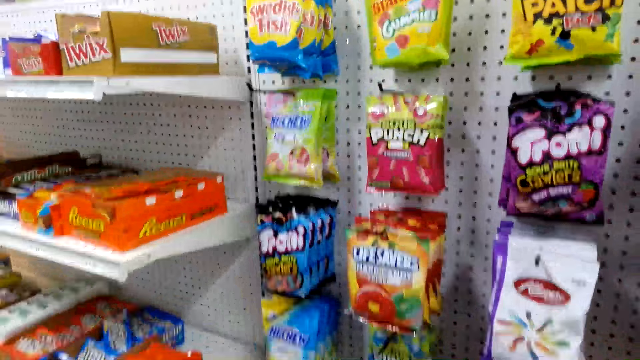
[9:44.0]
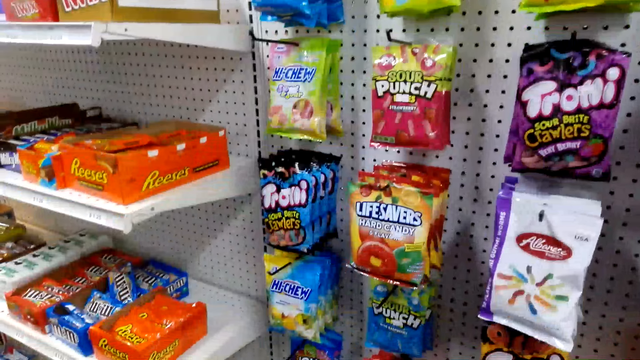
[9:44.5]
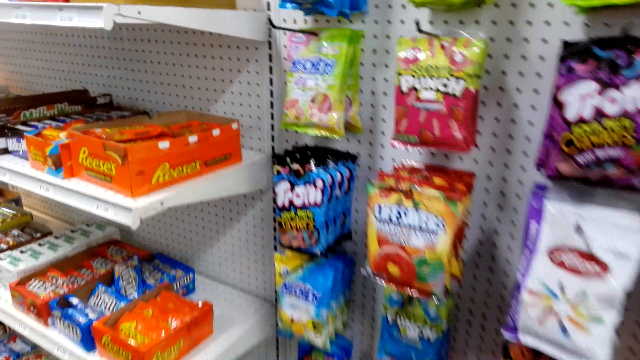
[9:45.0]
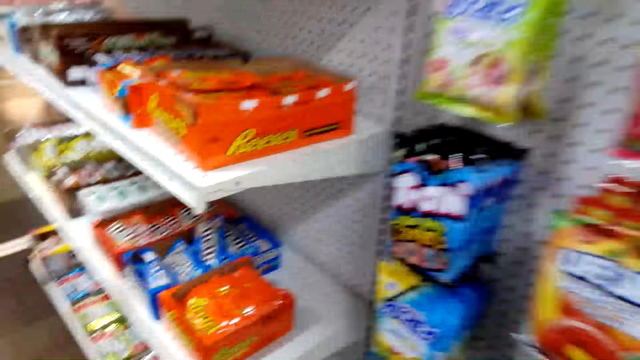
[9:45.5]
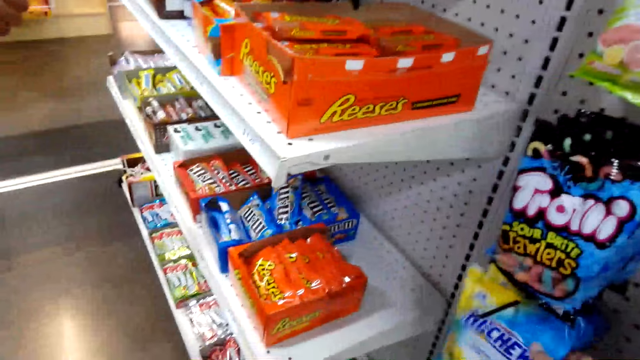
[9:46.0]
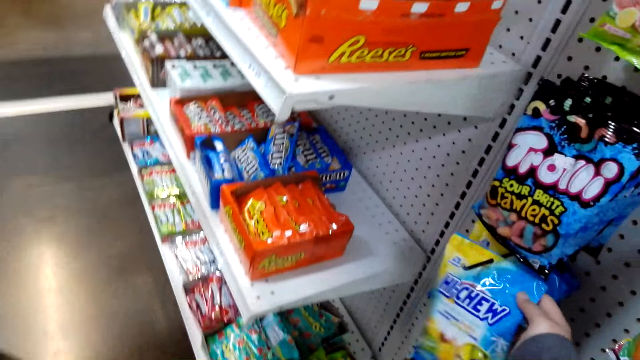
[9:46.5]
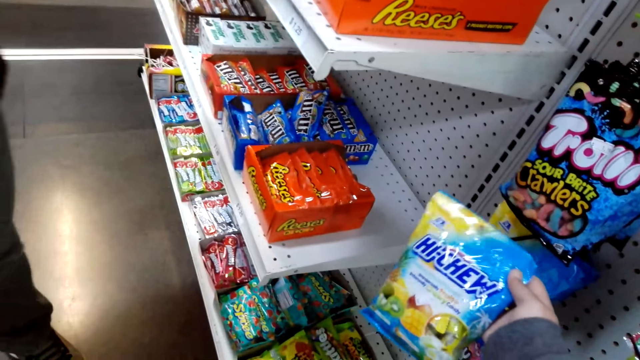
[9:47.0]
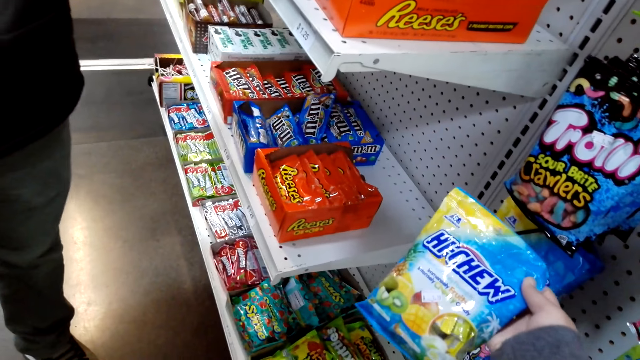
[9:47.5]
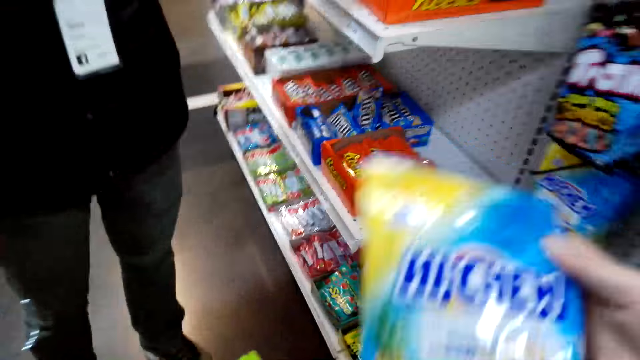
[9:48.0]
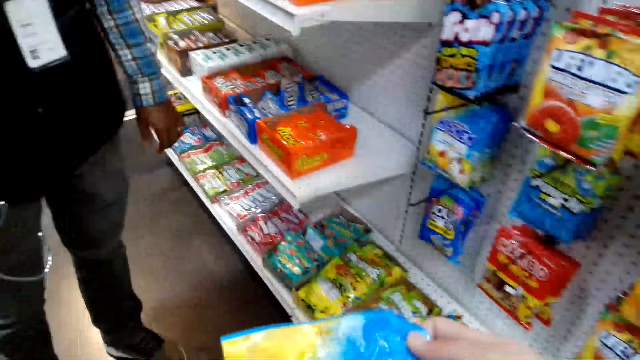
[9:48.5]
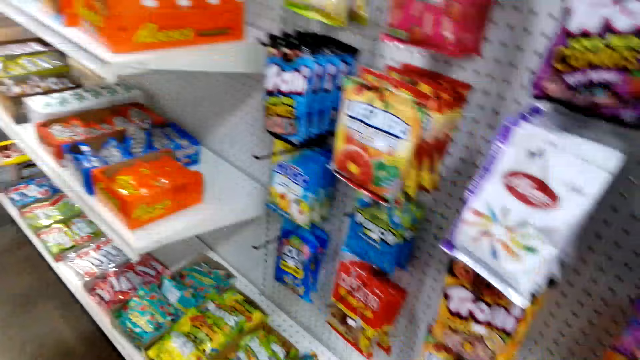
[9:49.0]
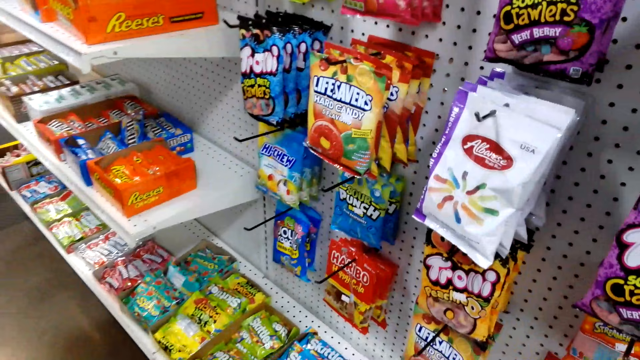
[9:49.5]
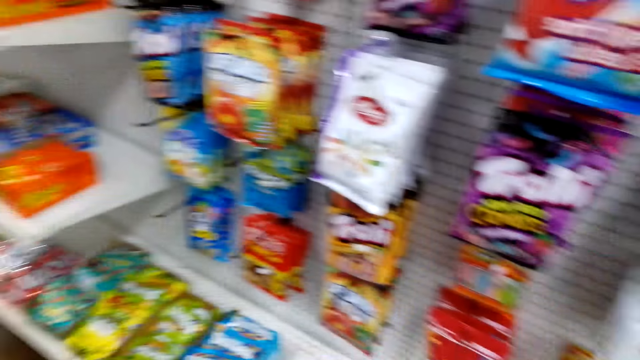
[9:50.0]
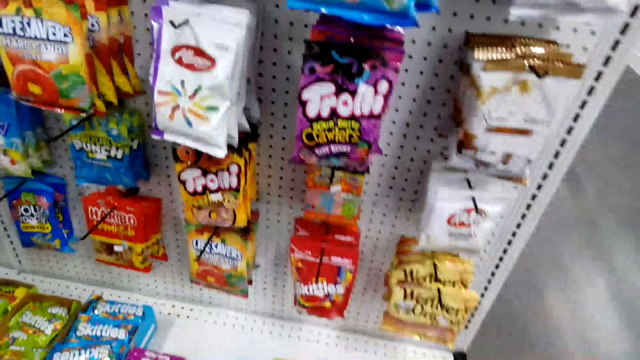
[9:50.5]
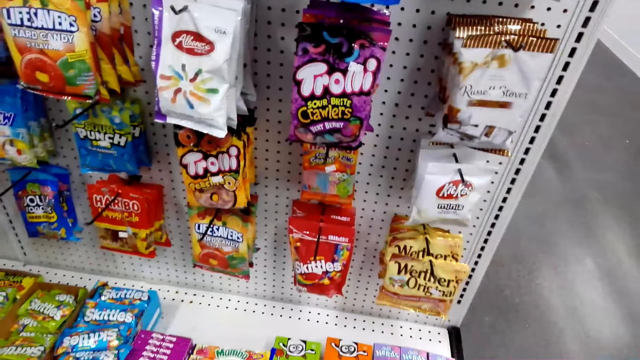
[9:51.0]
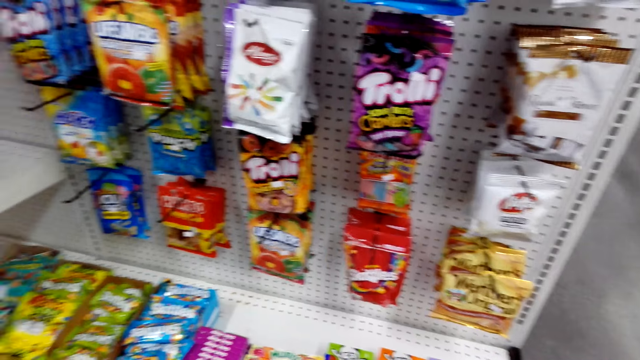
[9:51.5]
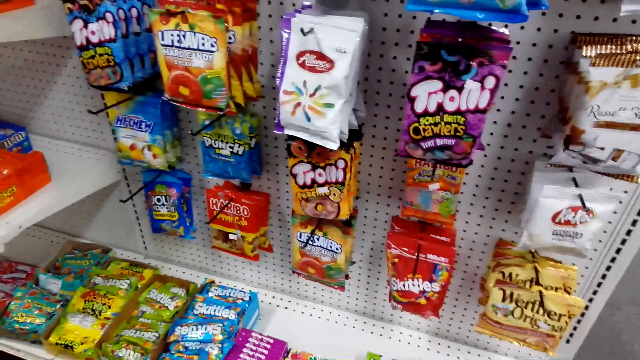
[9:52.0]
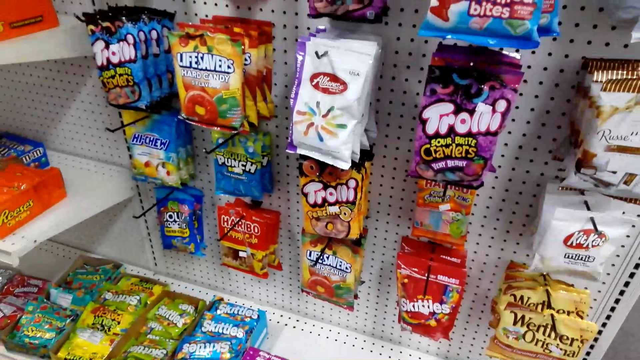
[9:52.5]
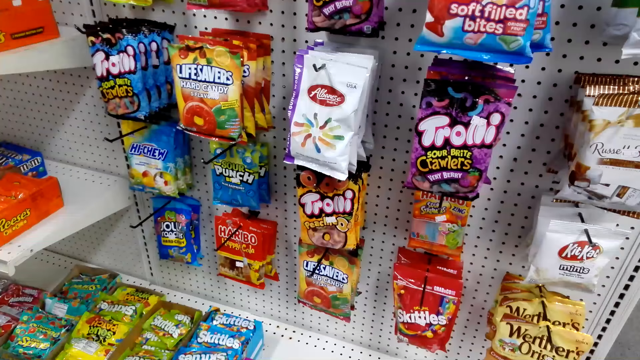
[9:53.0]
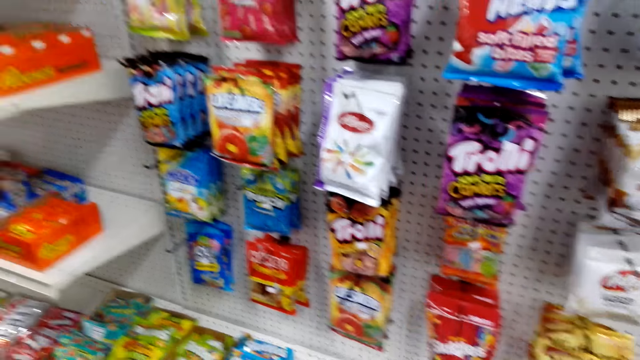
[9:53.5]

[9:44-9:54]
The camera wearer picks up another Hi-chew. A man stands beside the lady. The camera wearer looks around.

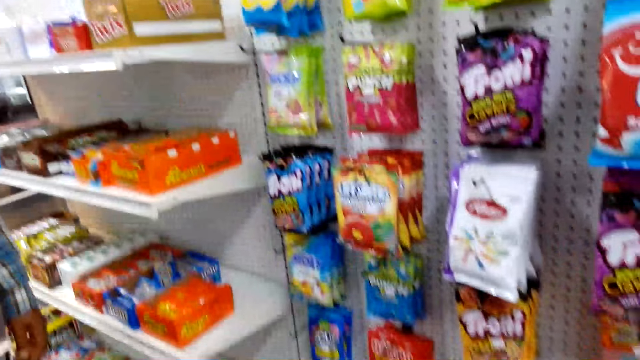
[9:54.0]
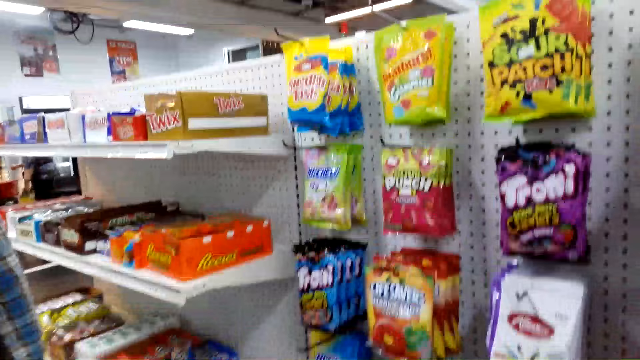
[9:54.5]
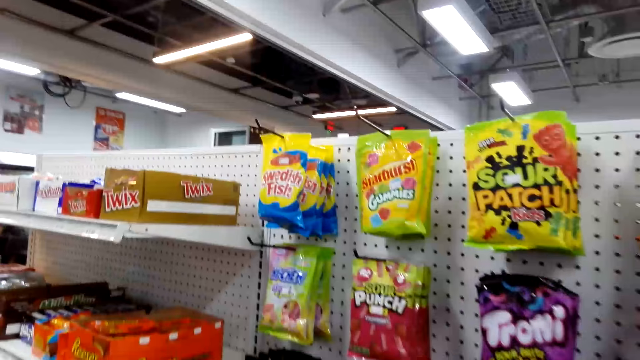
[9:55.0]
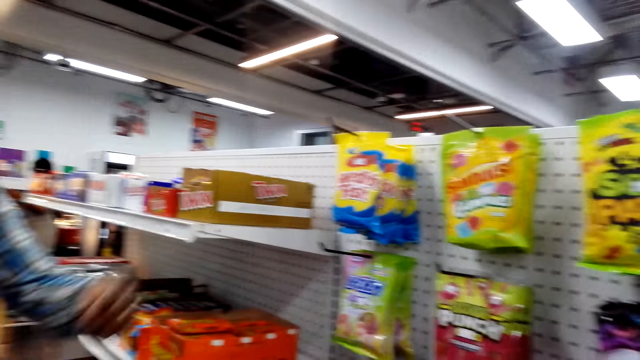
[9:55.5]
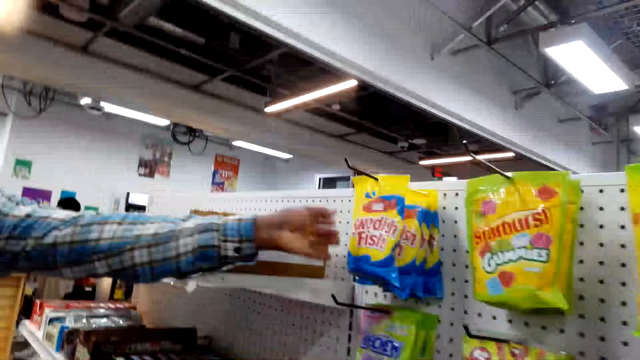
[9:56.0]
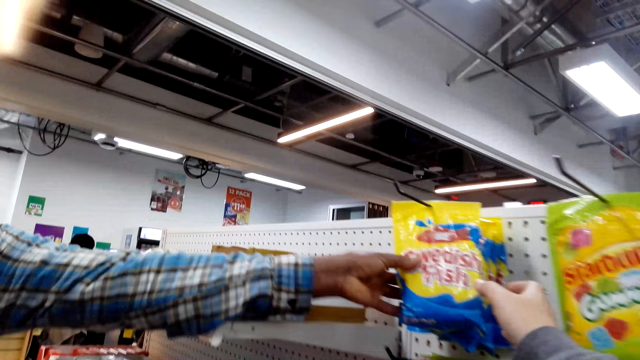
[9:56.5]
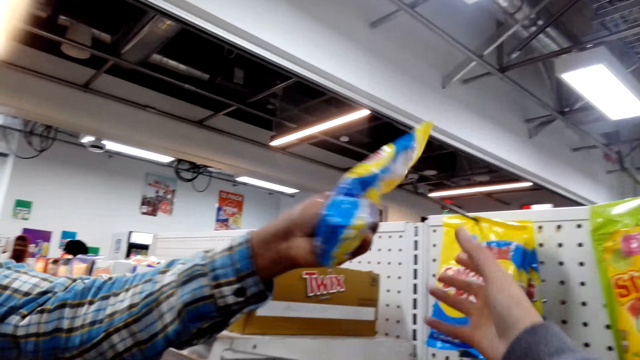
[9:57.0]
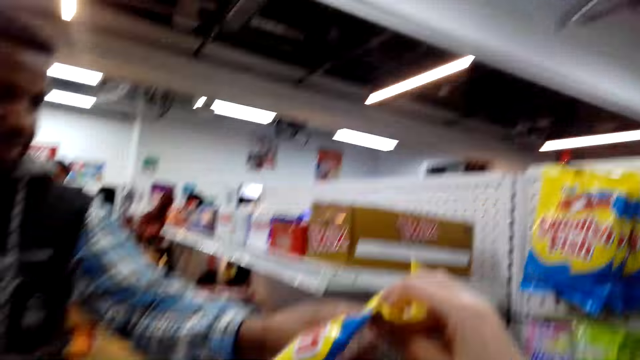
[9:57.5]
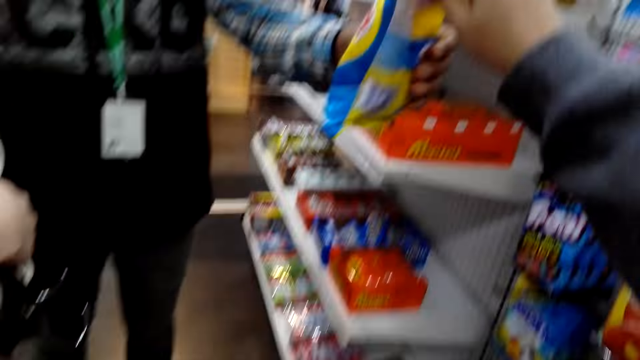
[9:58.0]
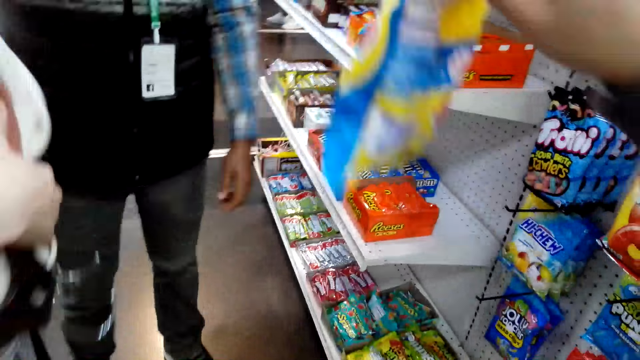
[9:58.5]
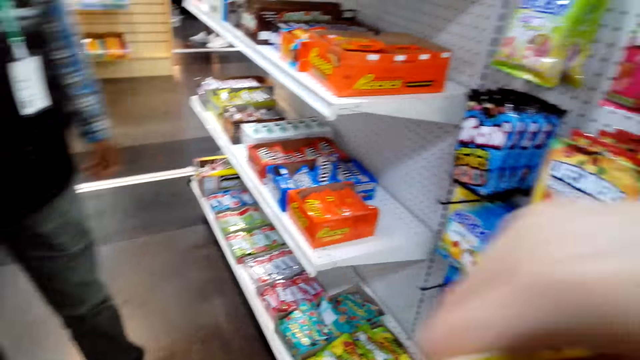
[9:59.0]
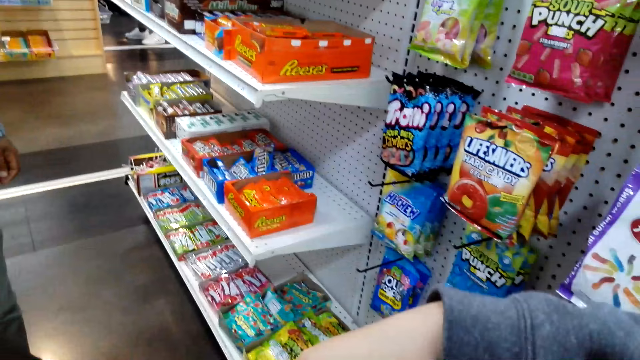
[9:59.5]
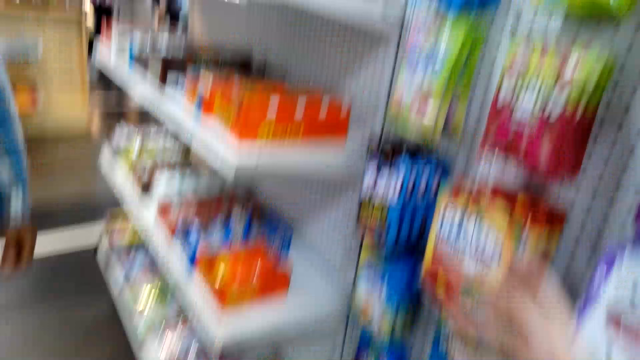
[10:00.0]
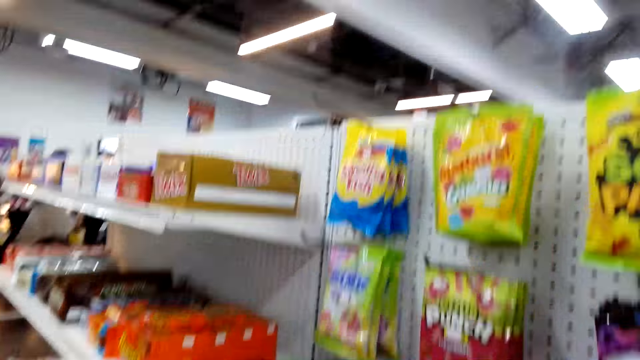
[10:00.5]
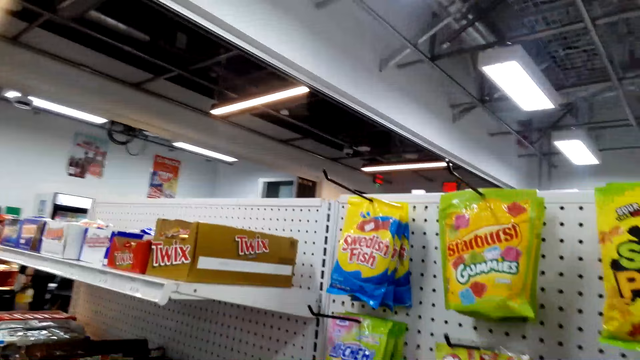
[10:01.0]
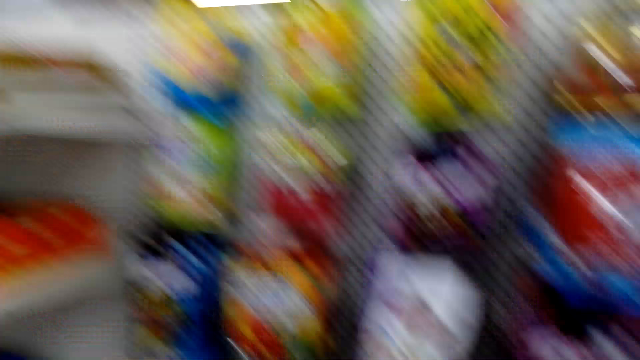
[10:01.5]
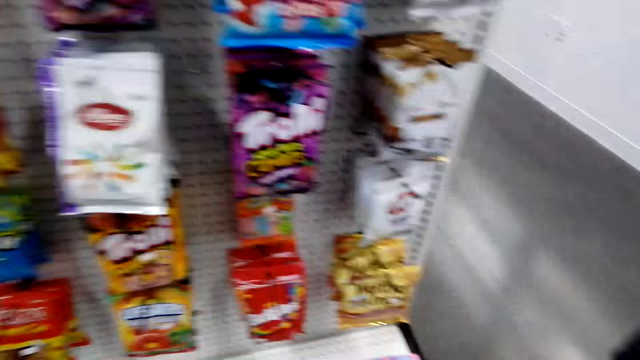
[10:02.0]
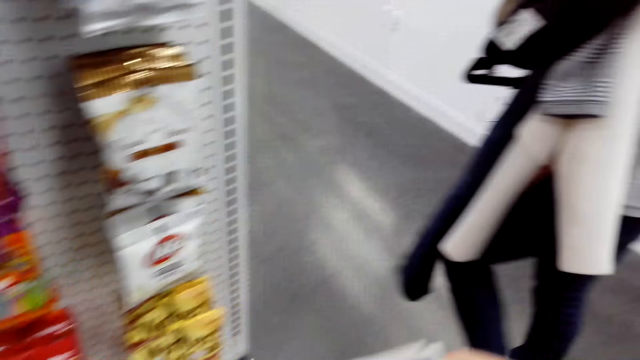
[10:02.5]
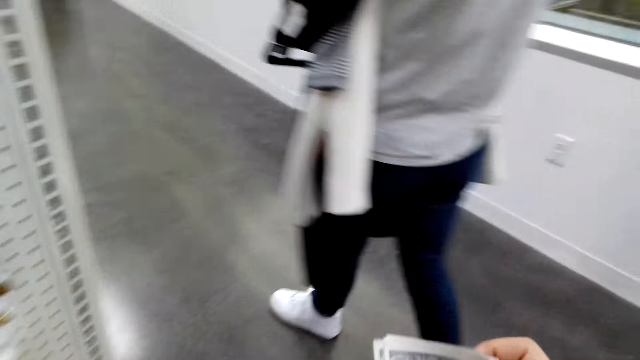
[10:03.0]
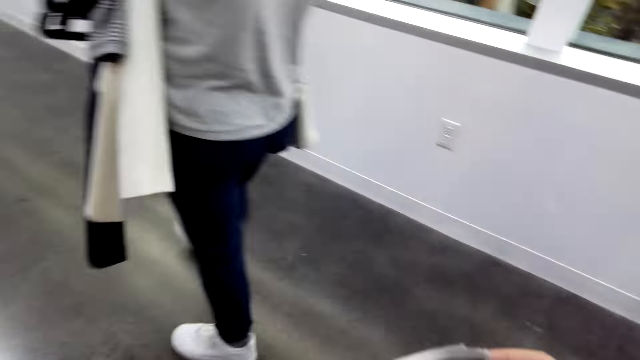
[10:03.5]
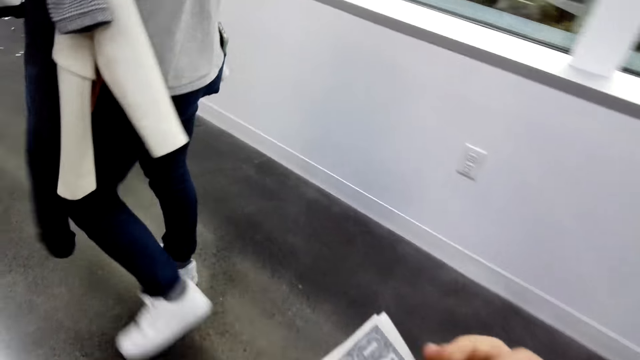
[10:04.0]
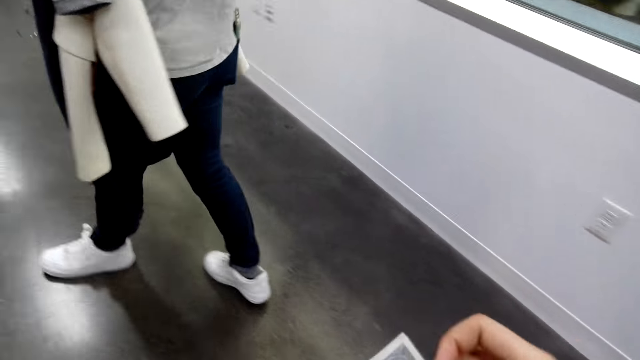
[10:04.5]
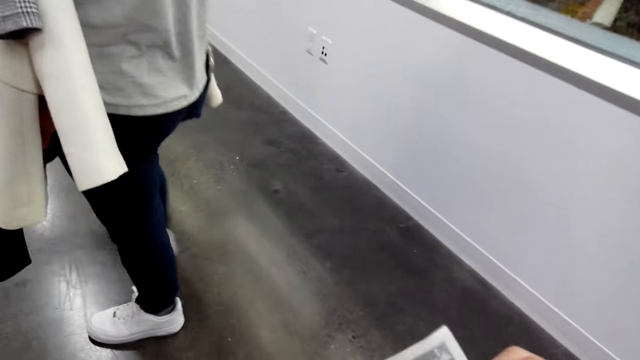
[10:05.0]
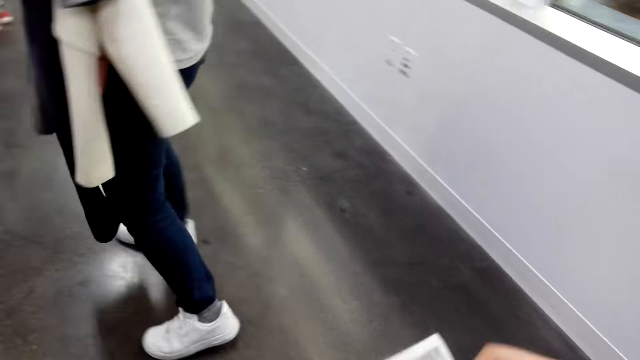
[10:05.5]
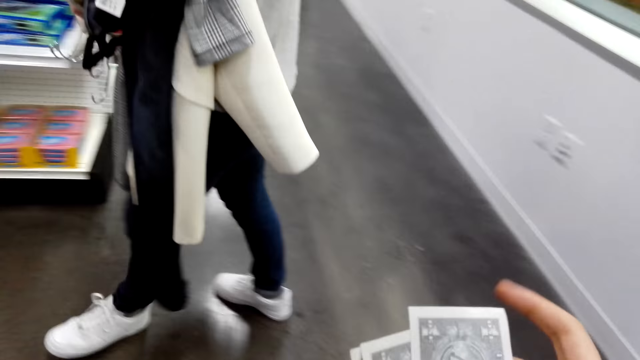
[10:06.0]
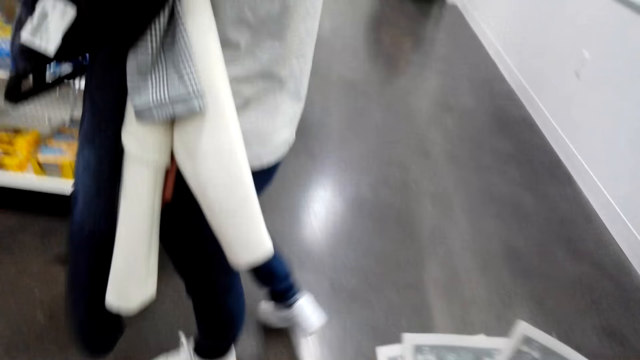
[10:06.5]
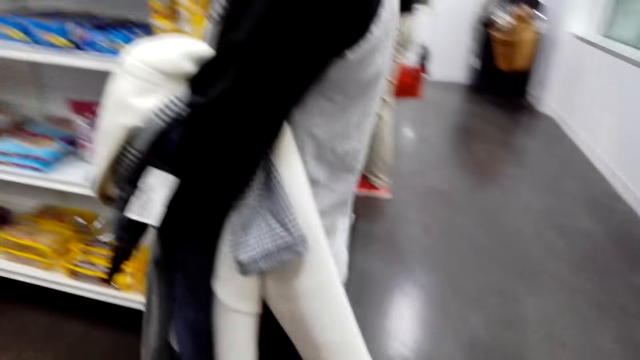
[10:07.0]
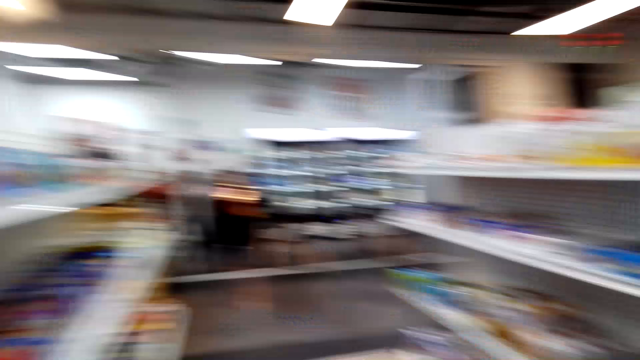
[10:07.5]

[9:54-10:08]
A man picks up a Swedish chew. The camera wearer picks up the Swedish fish from the man's hand. The man passes the camera wearer something. The camera wearer looks around. A lady walks around the supermarket. The camera wearer walks around the supermarket. They look around.
